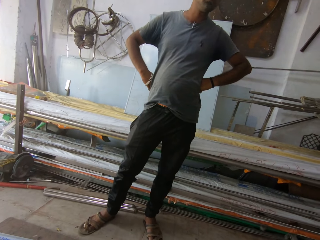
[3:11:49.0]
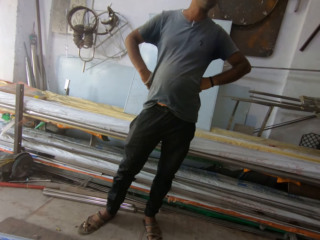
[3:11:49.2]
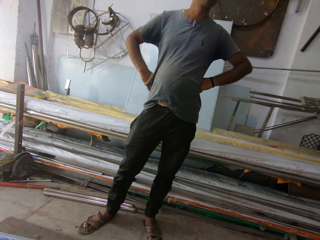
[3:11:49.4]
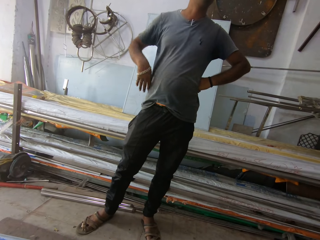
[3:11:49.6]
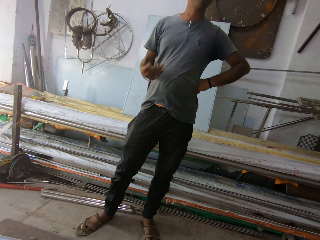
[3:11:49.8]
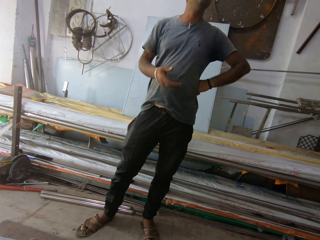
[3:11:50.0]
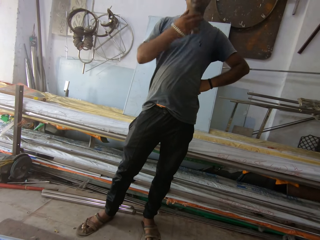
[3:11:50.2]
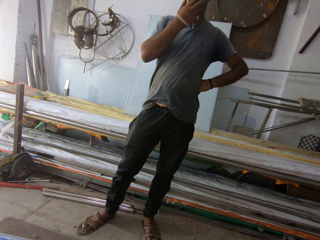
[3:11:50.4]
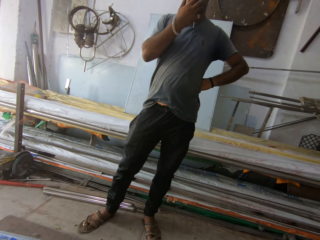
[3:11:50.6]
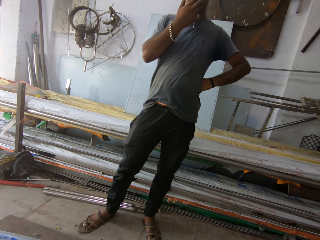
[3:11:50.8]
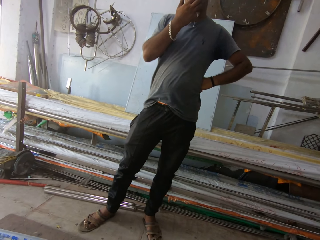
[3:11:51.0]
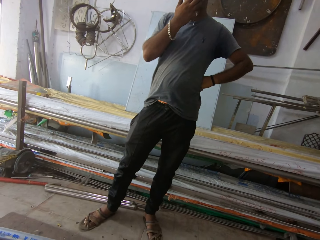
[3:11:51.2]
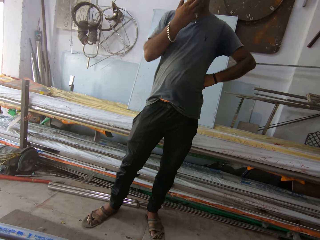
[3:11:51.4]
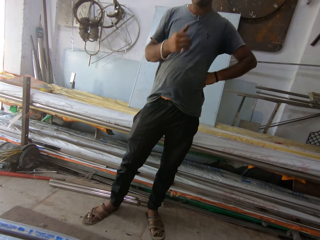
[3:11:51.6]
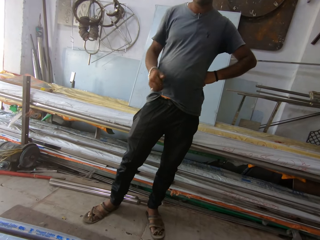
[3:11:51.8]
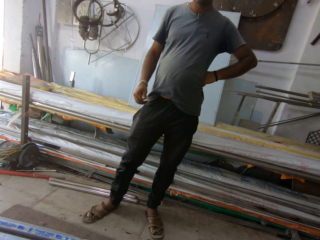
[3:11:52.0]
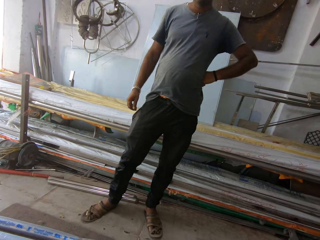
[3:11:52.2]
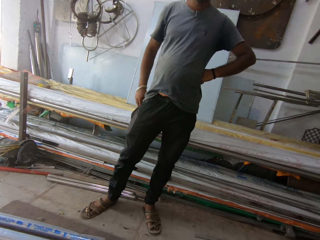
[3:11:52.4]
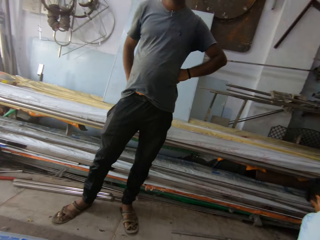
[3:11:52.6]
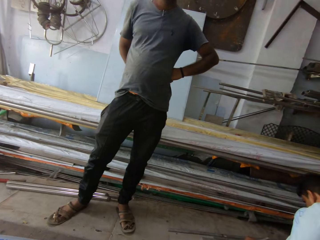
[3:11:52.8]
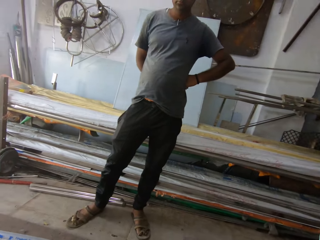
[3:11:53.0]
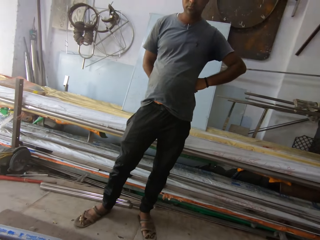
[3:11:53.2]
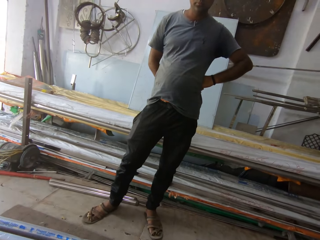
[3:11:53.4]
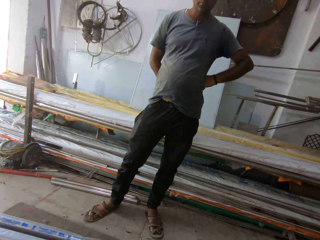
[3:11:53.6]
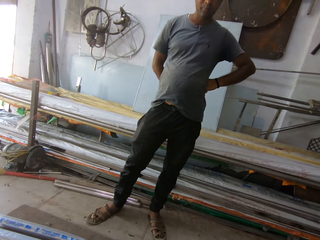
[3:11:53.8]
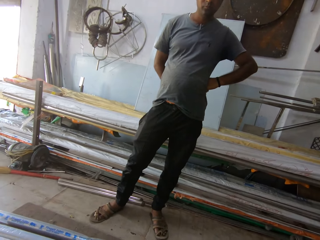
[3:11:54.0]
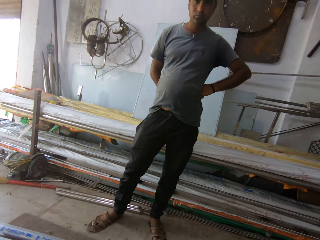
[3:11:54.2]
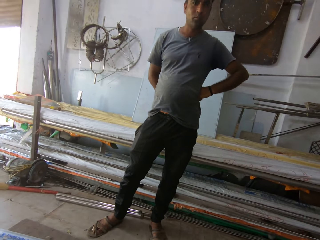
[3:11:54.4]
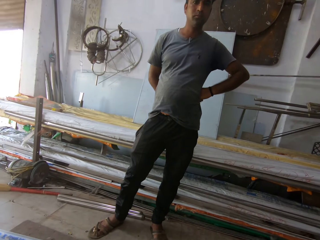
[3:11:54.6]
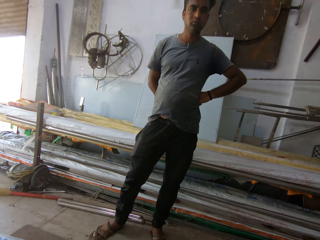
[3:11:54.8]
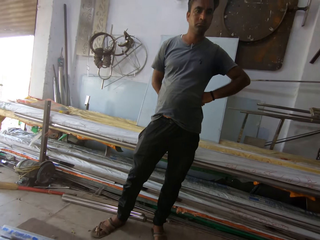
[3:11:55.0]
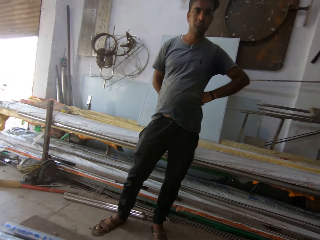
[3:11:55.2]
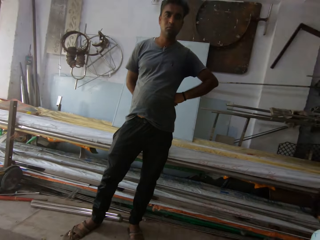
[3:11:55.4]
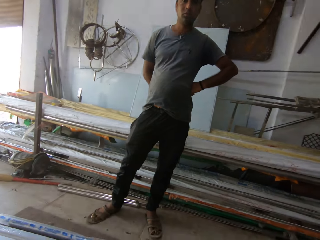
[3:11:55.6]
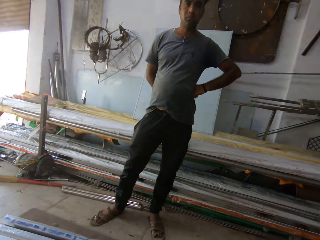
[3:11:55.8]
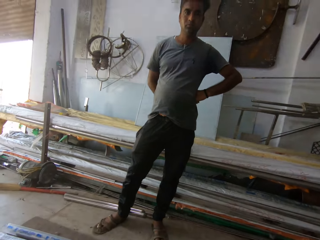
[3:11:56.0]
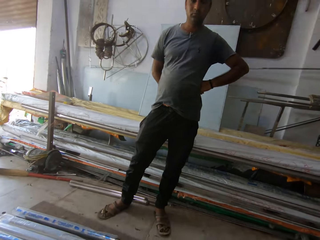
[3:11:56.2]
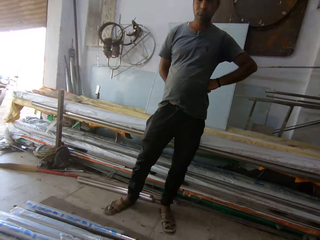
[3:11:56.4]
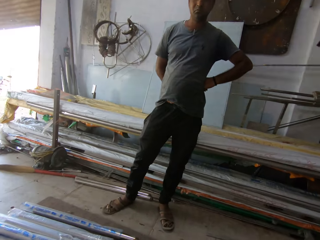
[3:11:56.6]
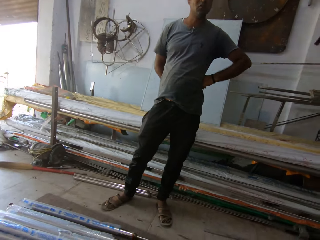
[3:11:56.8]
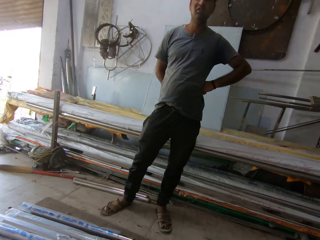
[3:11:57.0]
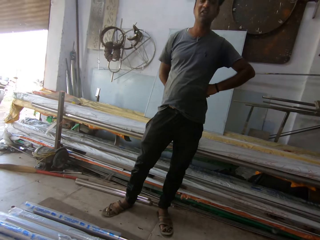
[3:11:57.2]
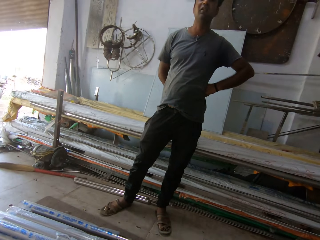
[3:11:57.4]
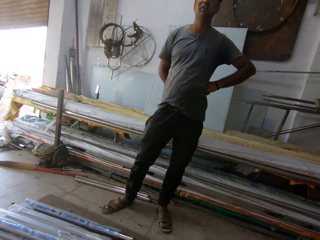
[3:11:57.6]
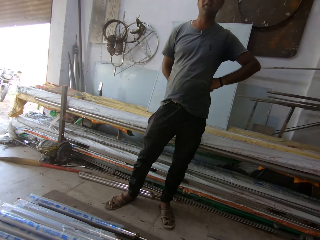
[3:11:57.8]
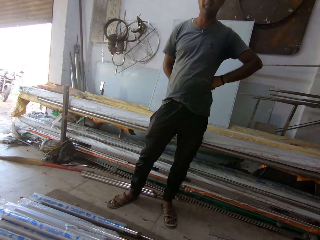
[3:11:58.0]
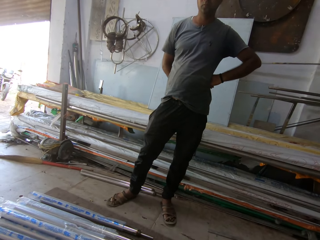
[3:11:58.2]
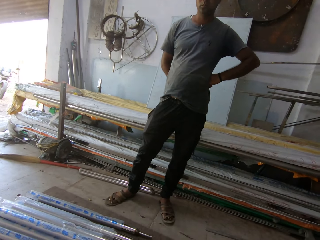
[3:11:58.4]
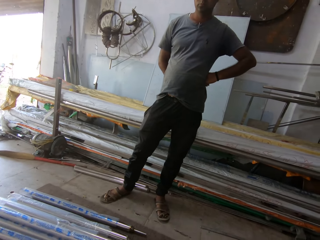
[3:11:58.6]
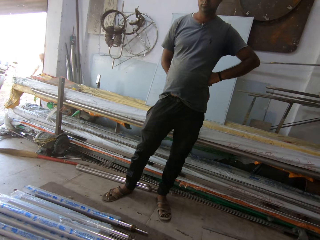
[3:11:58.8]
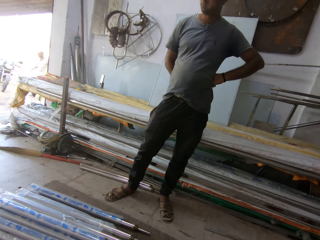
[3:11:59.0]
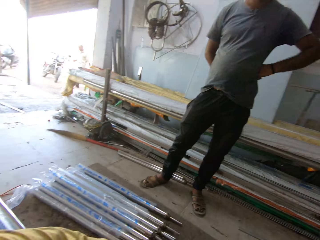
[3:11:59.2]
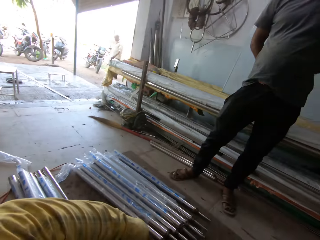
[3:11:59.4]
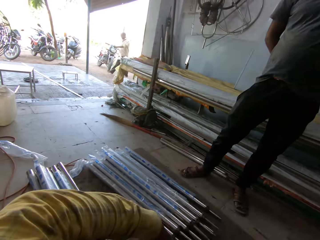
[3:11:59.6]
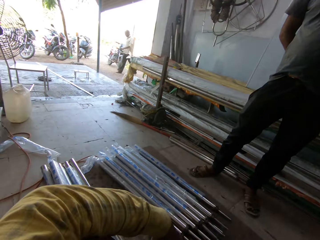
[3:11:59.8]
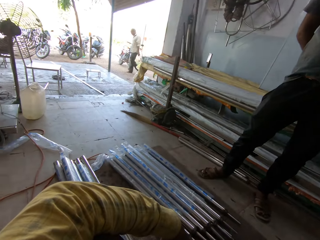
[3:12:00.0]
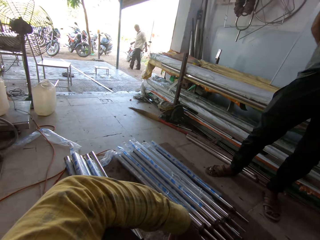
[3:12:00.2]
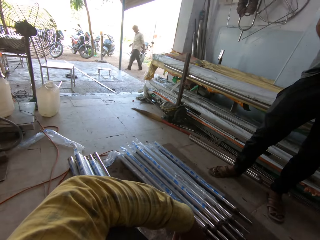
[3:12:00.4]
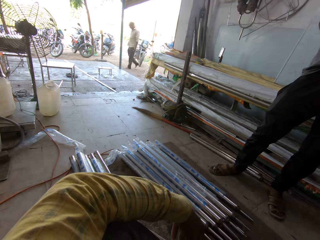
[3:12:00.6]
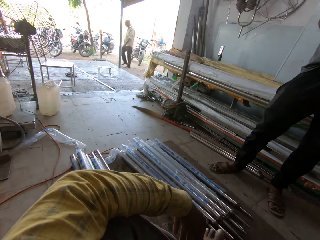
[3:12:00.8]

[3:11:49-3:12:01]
A man converses. The camera wearer converses.

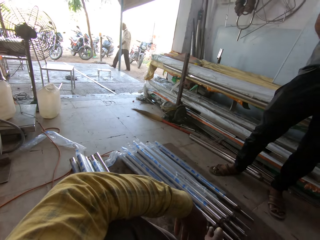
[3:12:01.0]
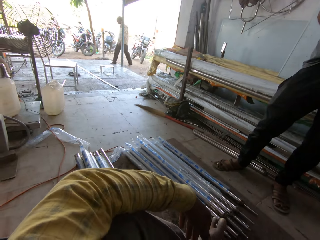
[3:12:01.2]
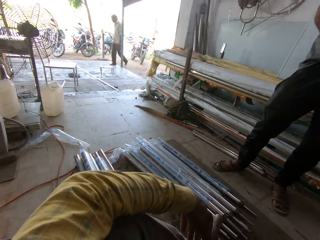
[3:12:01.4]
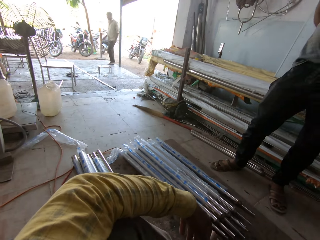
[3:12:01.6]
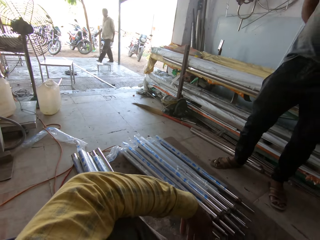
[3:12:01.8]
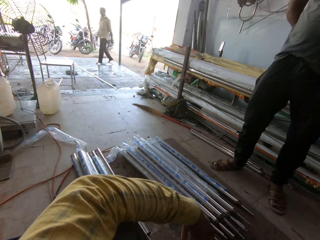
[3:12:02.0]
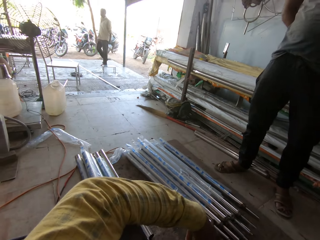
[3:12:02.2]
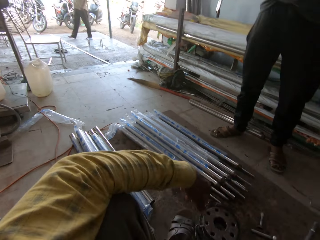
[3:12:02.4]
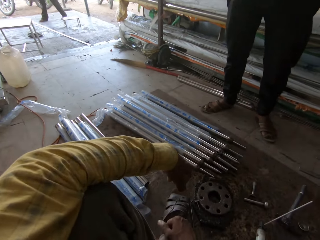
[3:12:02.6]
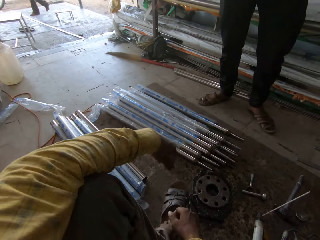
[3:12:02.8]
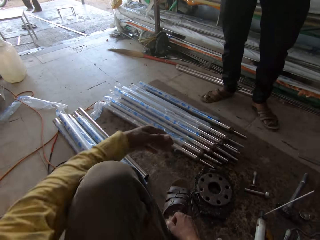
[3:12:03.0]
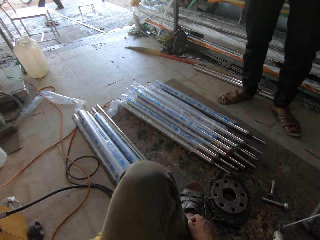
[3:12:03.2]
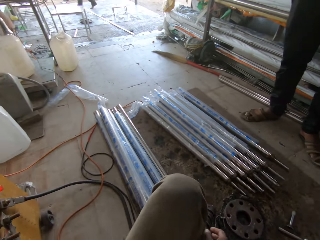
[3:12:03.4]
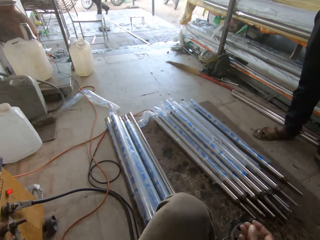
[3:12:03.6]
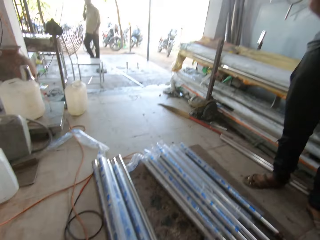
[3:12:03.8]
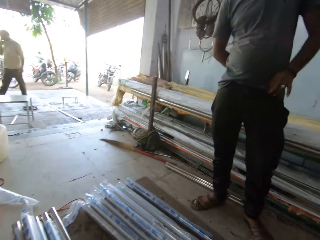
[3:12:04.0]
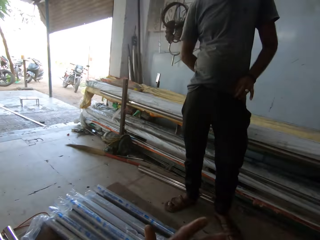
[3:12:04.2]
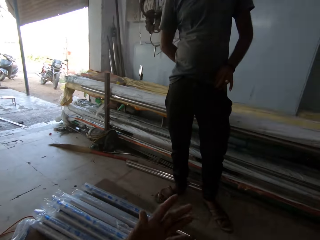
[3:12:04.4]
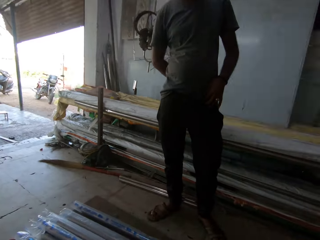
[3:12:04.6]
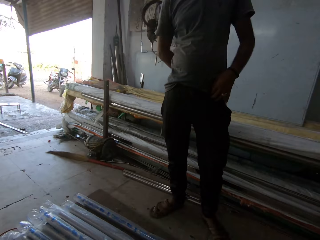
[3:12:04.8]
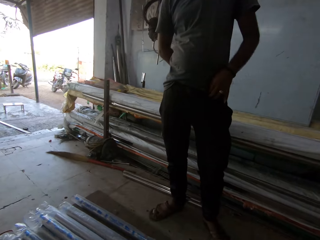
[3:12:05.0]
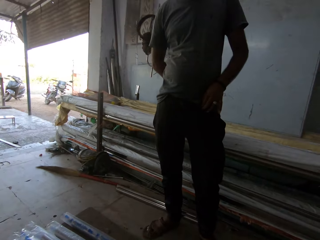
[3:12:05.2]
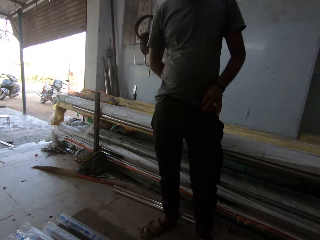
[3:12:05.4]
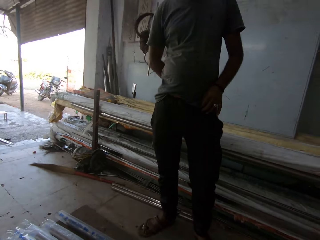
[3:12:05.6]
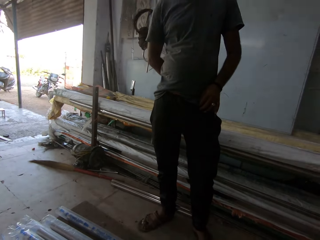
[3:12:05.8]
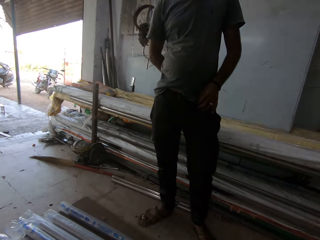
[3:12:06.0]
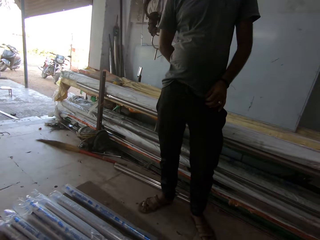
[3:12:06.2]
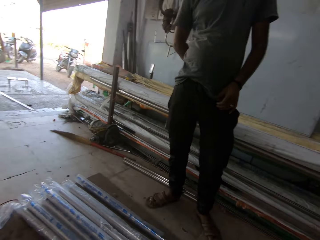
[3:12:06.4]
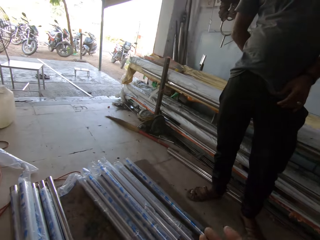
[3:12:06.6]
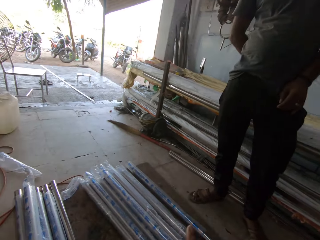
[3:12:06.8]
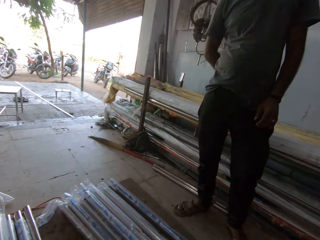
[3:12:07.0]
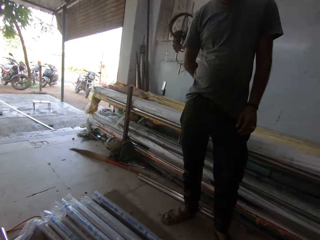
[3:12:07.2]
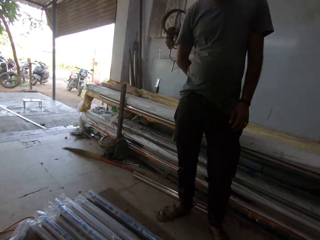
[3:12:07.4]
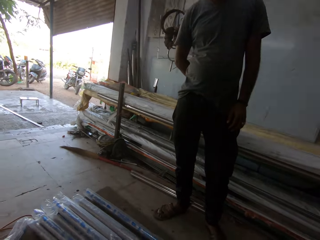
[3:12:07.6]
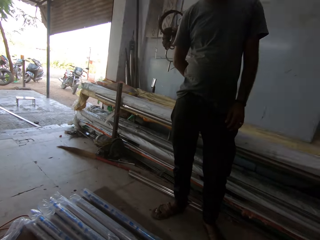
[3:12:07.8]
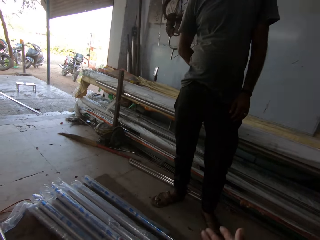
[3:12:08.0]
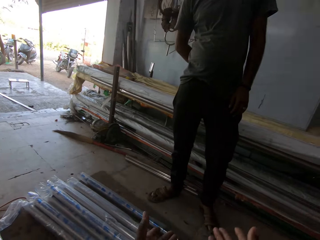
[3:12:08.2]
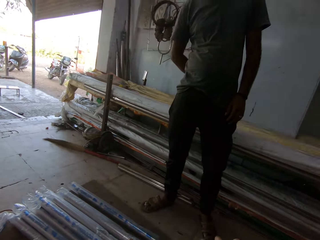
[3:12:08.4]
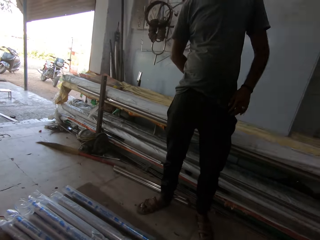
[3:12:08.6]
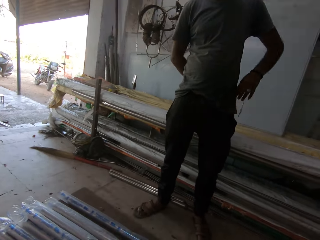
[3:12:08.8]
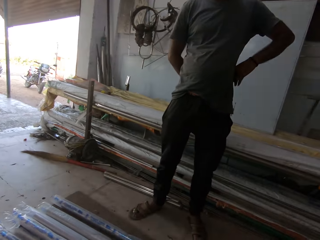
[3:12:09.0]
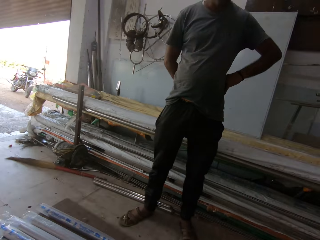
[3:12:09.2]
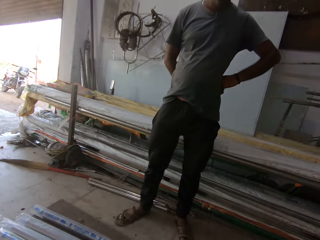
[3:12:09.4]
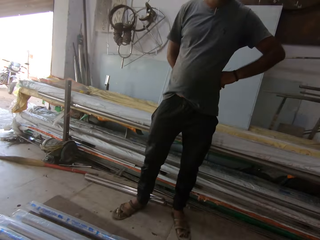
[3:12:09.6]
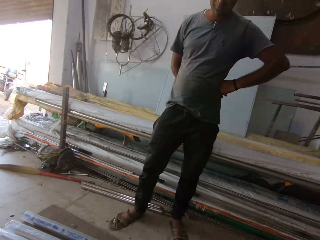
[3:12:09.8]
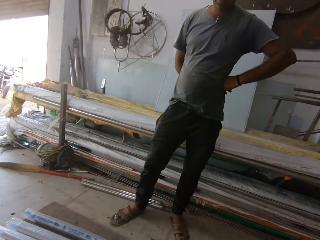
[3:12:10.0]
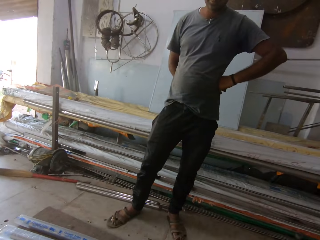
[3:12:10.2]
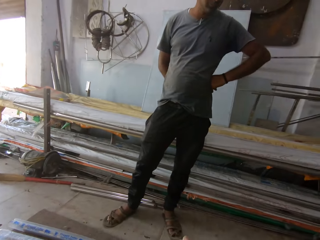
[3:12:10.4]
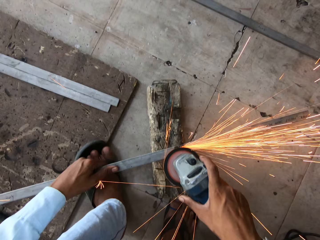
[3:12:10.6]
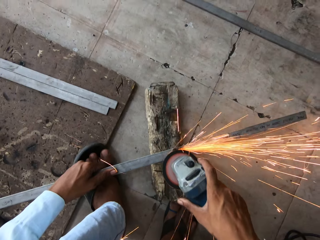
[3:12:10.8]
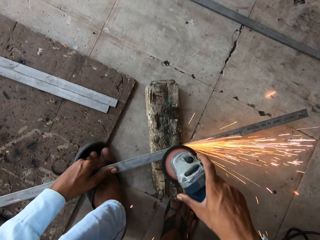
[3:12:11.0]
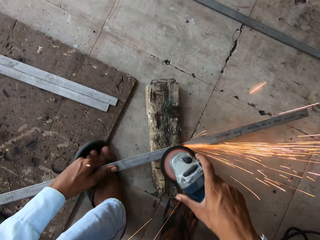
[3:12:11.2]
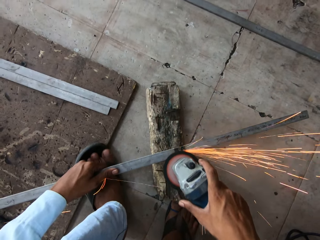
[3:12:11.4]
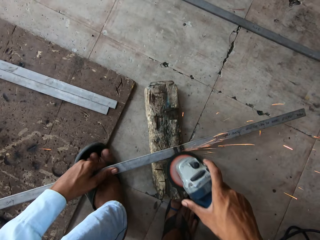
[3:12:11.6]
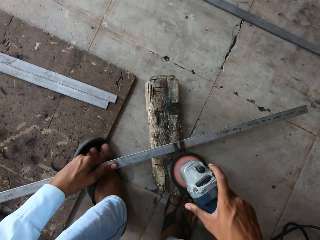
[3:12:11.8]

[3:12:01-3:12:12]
The camera wearer smooths the metal with a grinder.
